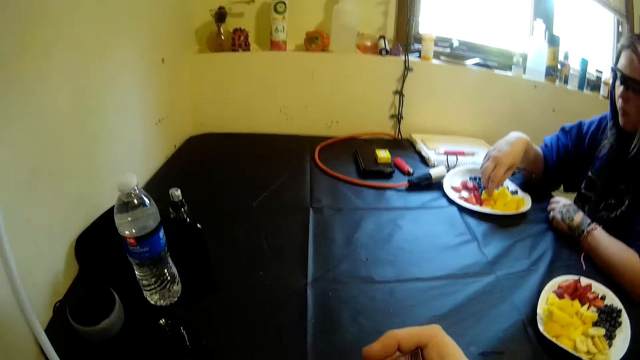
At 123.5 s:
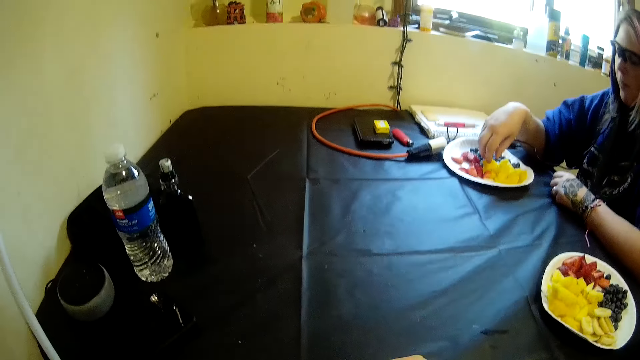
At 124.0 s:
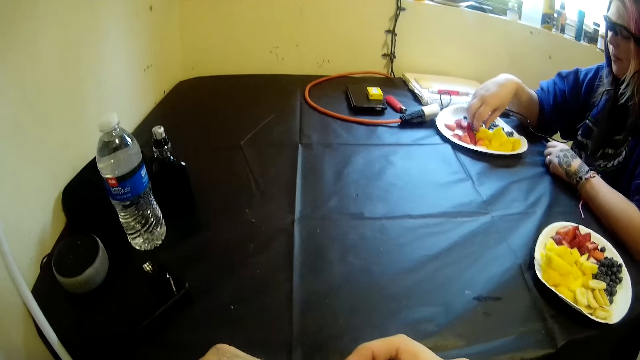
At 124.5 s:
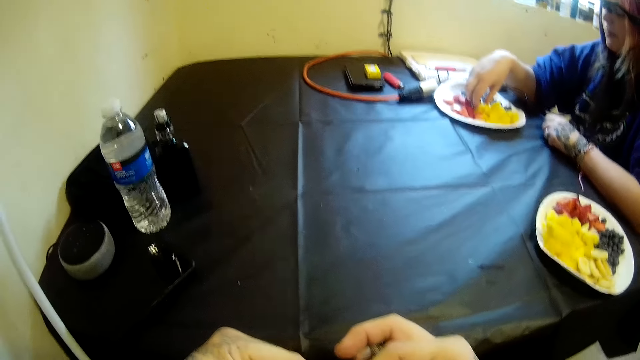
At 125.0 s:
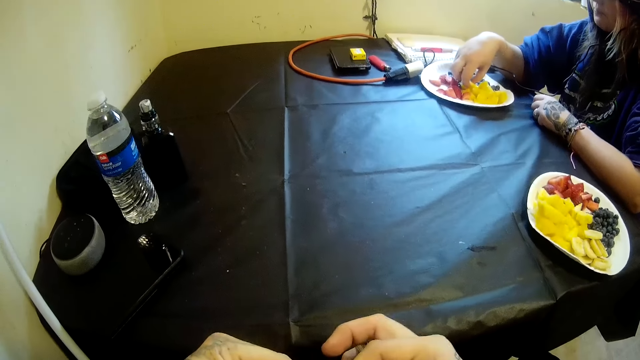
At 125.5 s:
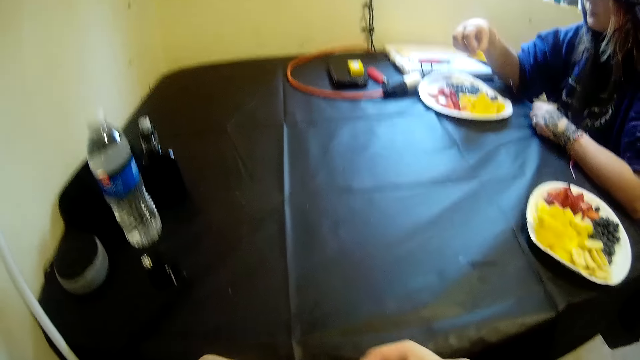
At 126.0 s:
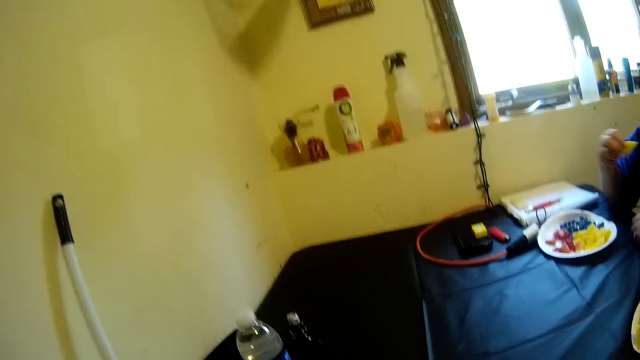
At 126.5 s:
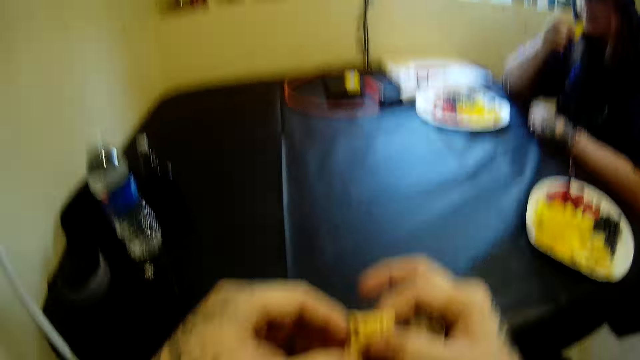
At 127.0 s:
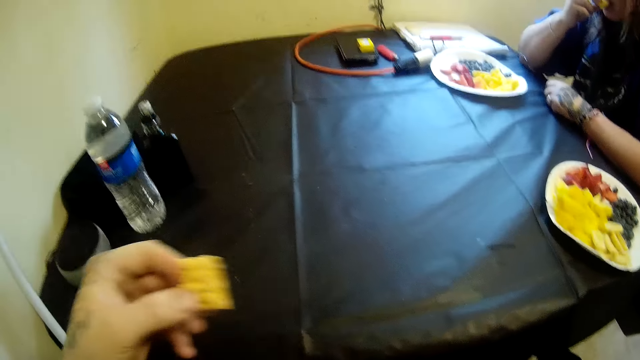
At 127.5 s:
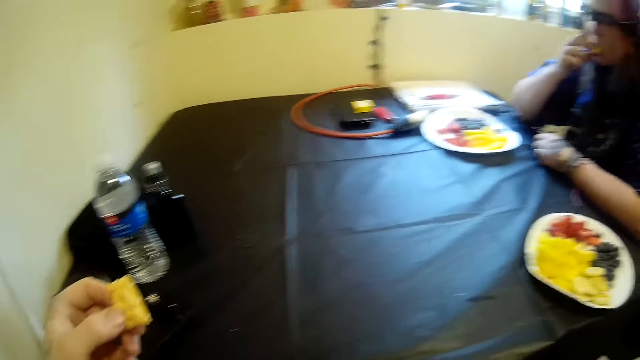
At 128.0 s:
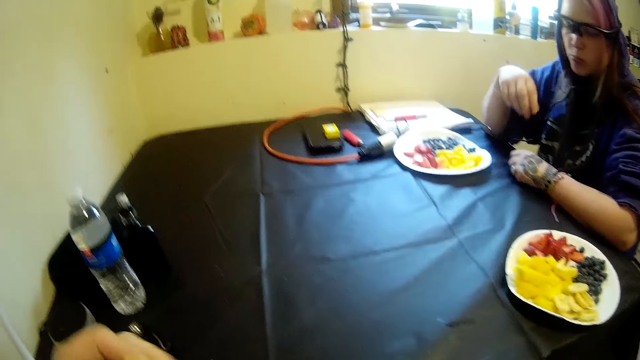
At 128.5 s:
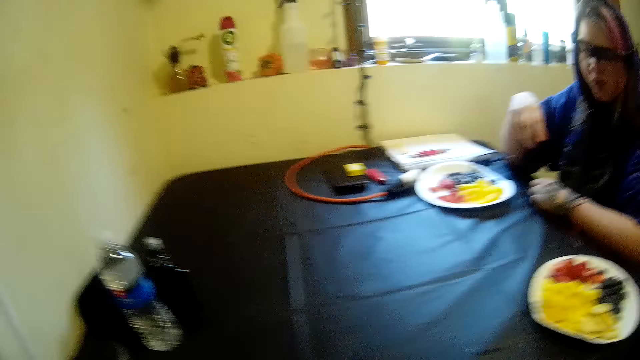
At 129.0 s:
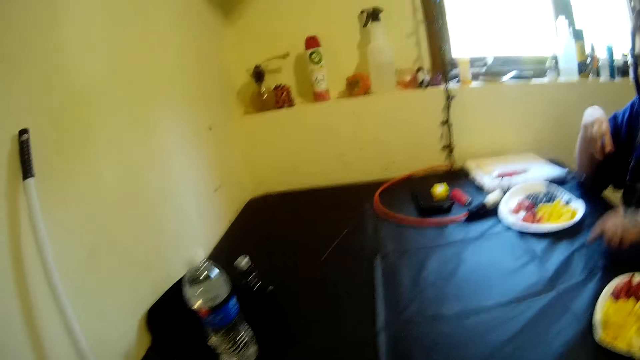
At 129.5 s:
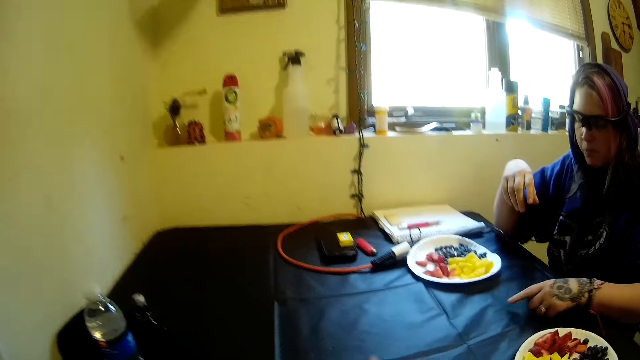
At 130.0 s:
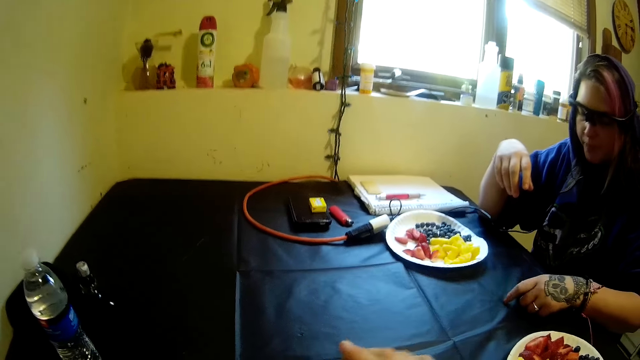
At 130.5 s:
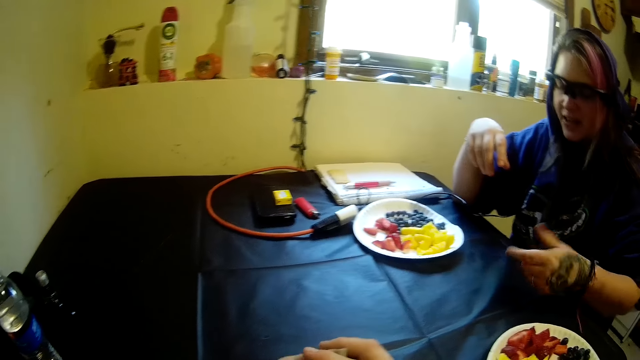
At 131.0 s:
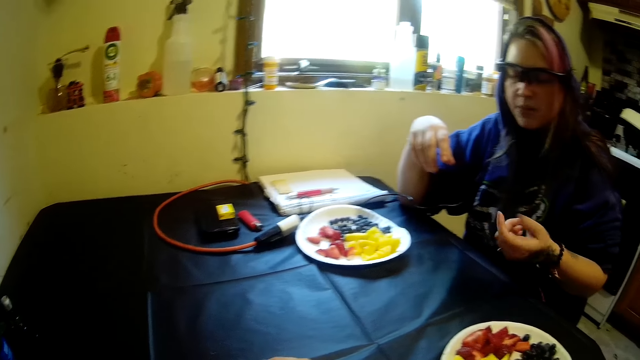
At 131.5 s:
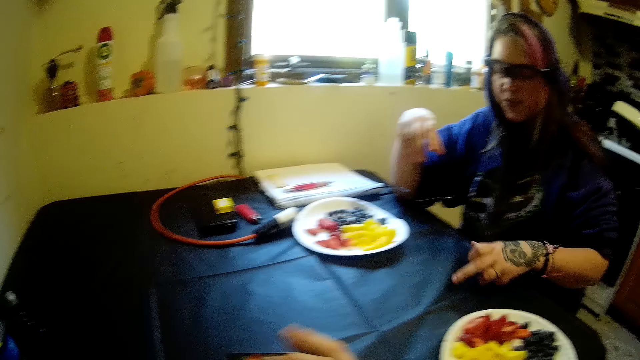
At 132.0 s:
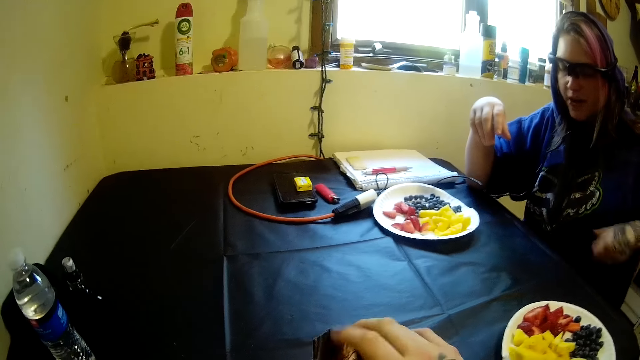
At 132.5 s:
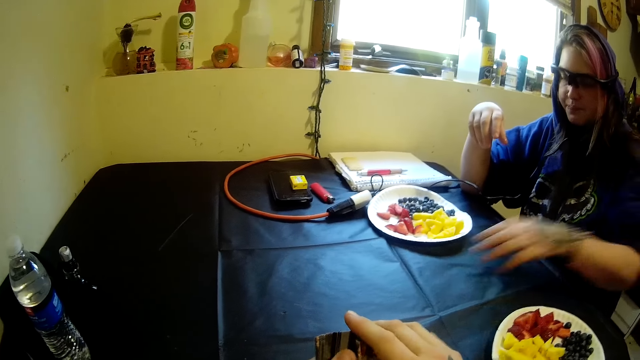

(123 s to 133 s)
The woman picks another piece of pineapple from her plate and eats the piece of pineapple. The woman scratches the table cloth.

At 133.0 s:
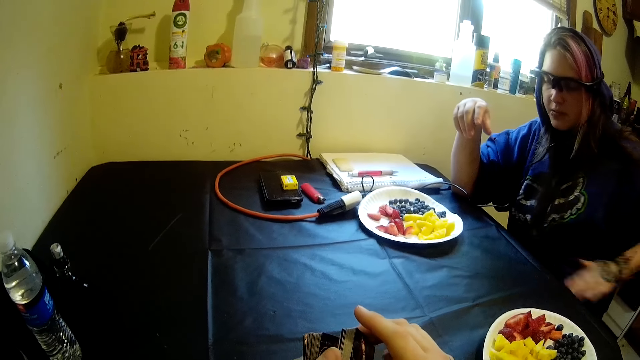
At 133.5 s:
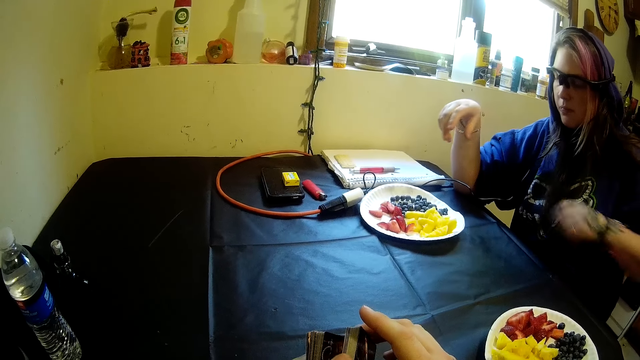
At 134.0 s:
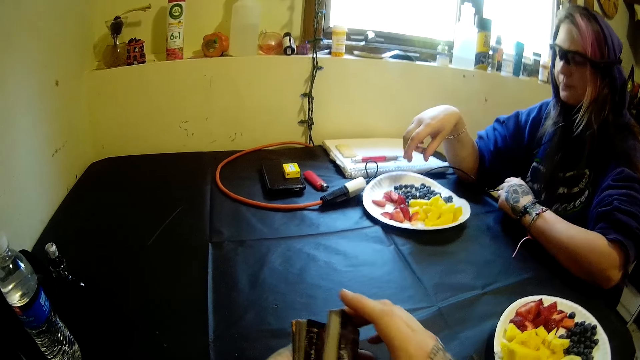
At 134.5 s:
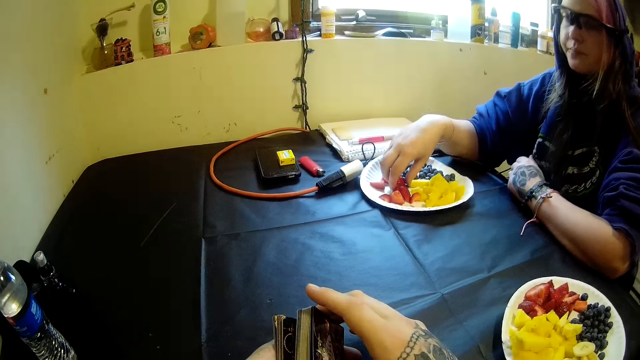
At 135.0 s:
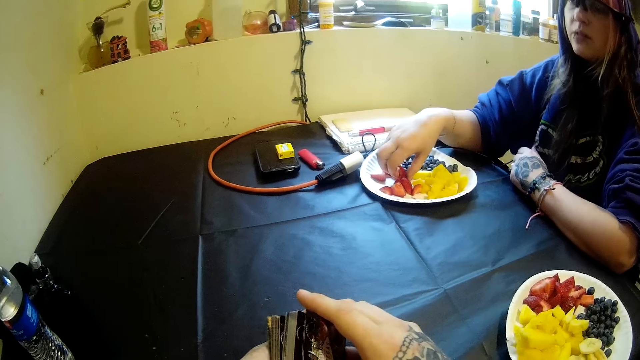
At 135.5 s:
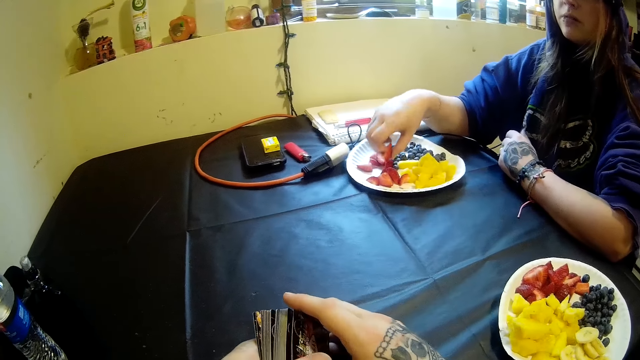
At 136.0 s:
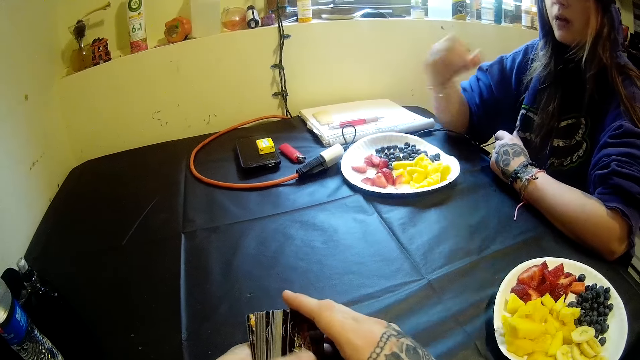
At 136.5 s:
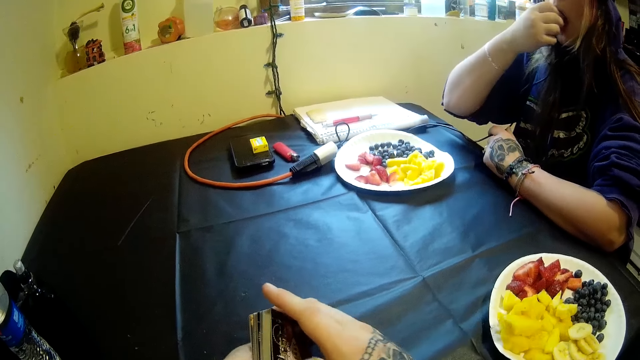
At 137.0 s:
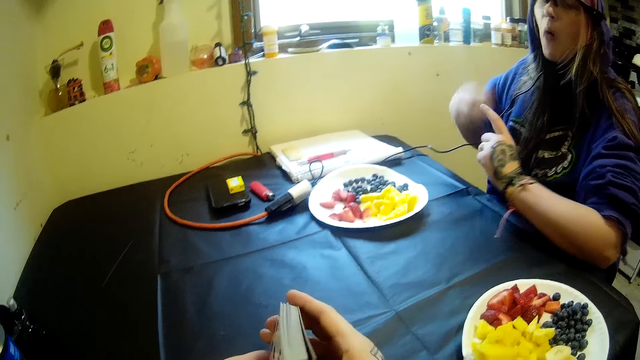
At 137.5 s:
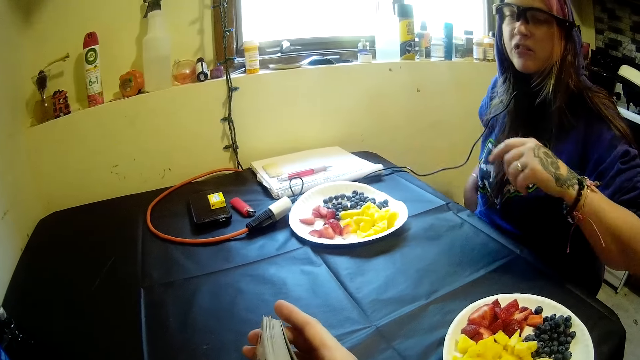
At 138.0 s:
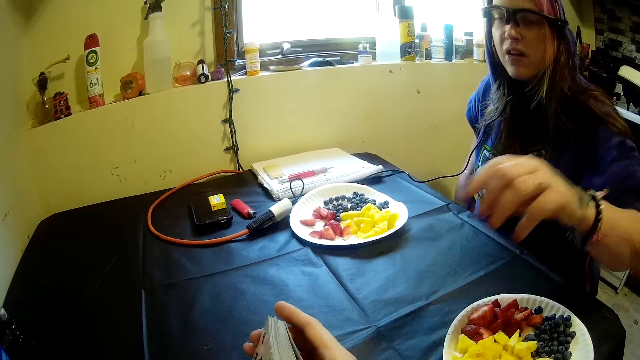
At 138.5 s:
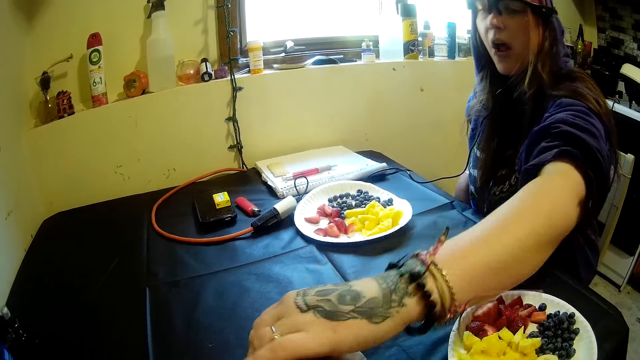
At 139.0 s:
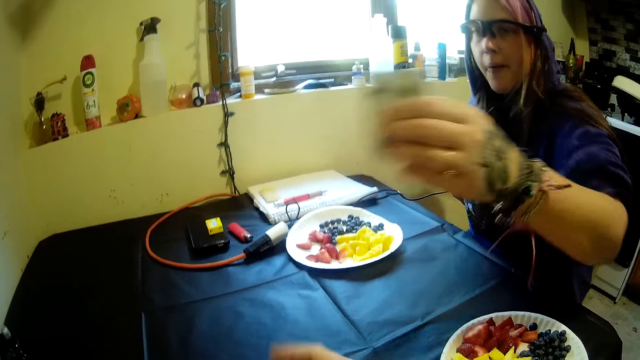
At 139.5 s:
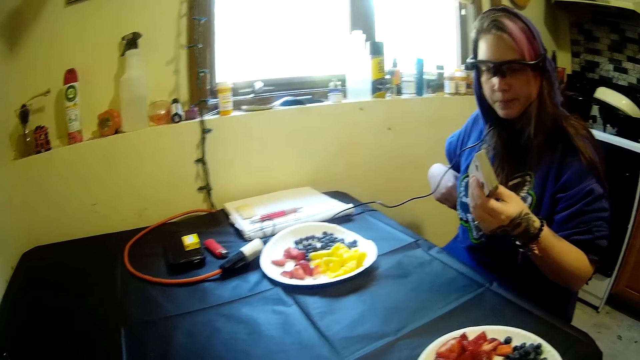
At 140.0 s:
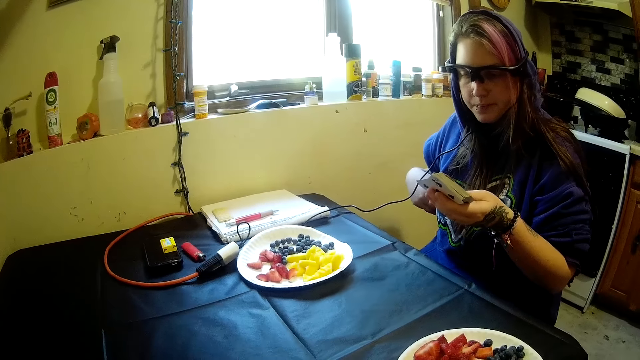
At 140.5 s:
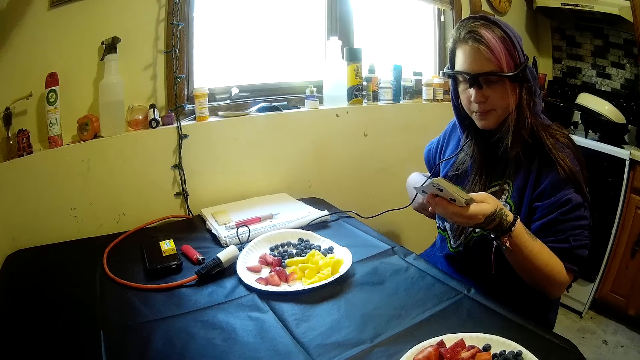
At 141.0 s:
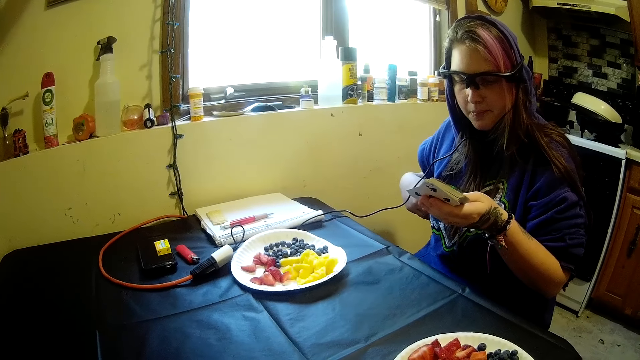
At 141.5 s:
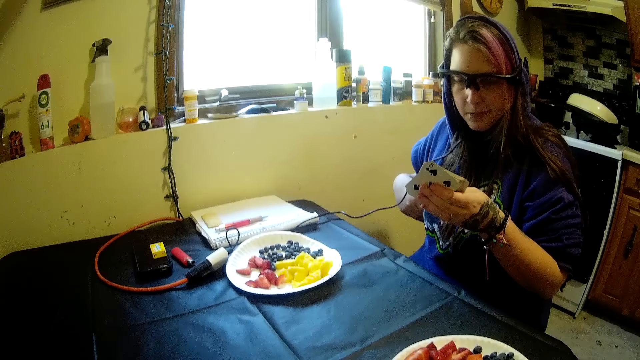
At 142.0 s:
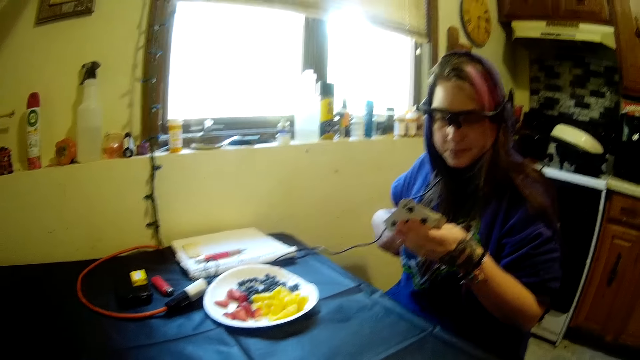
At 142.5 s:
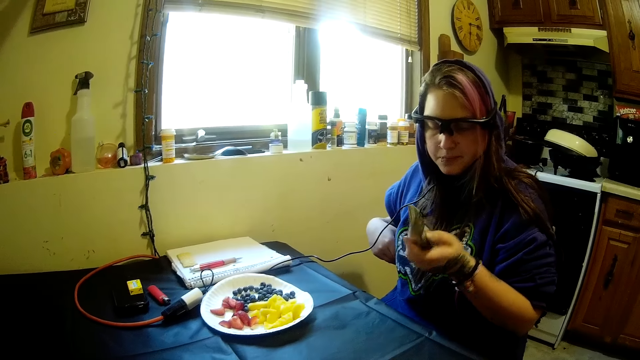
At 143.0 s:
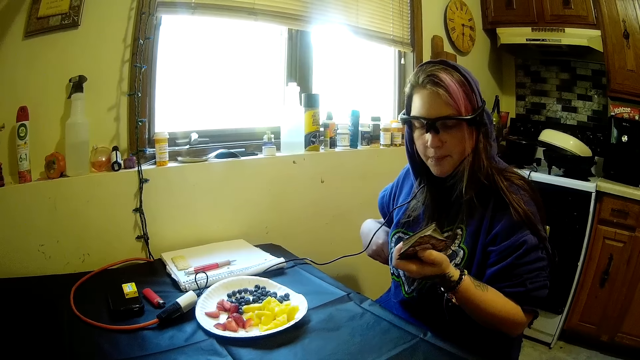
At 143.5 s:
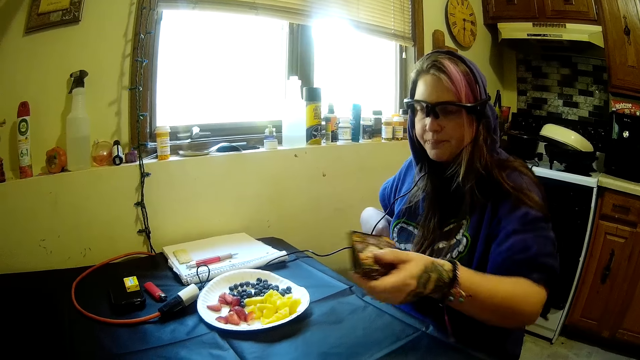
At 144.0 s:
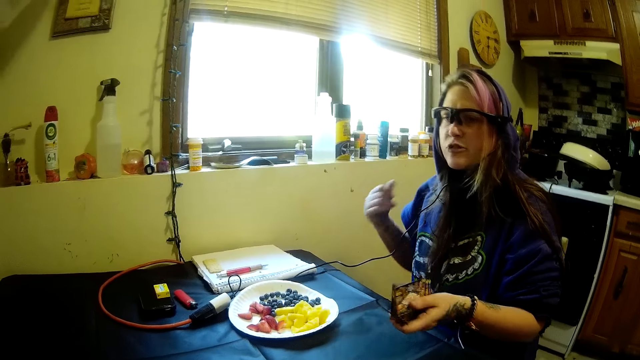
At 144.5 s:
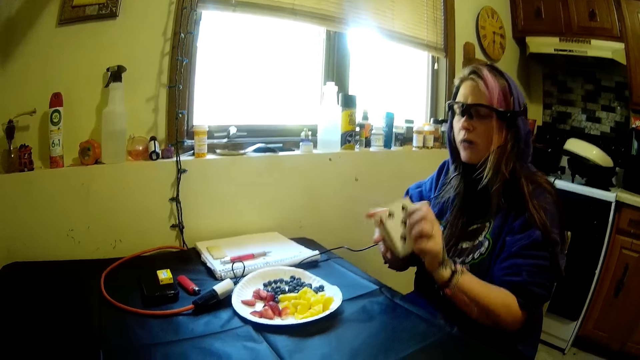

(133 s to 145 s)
The woman eats her fruit salad. The camera wearer arranges the playing cards. The woman takes the deck of cards from the camera wearer and looks at the deck of cards.
